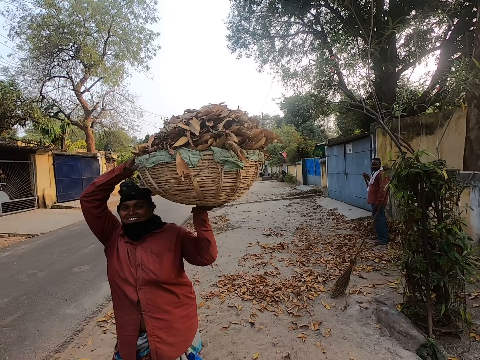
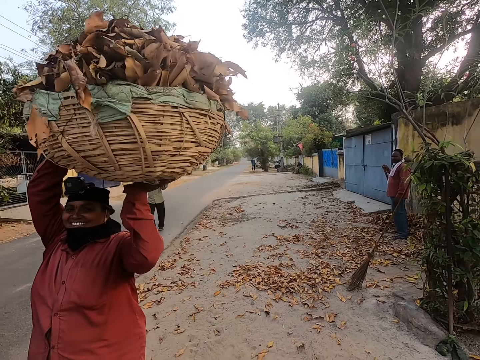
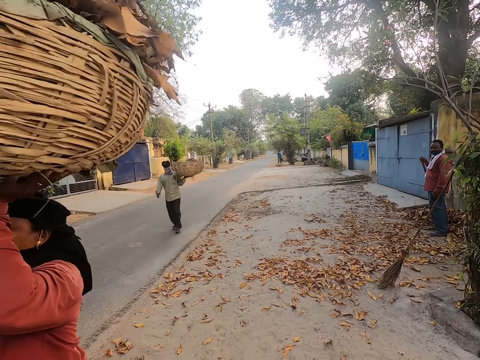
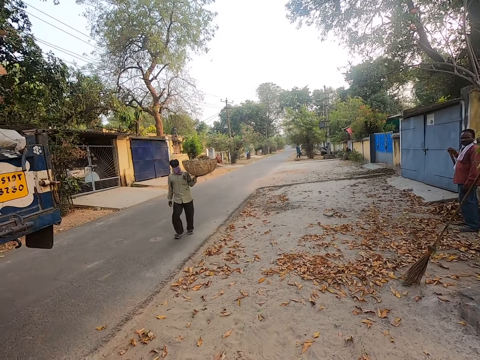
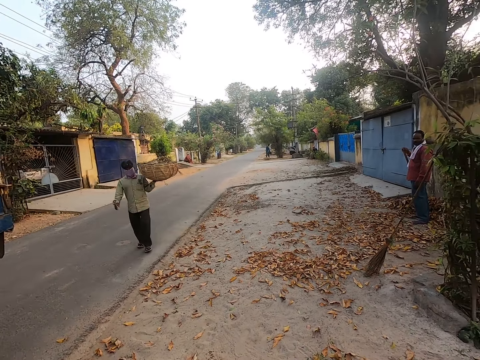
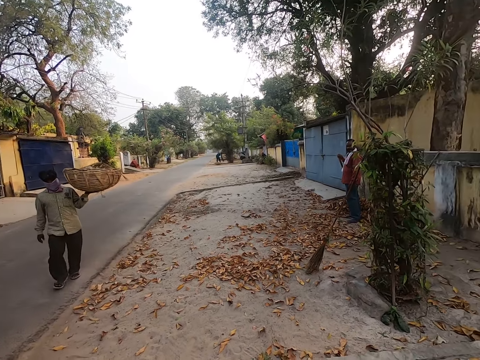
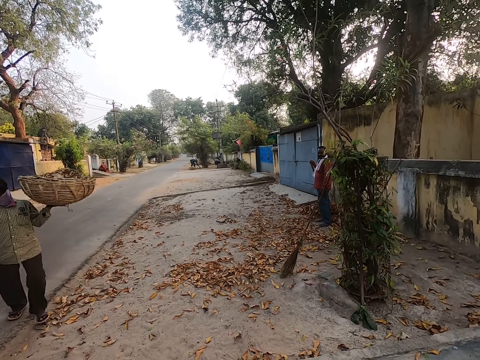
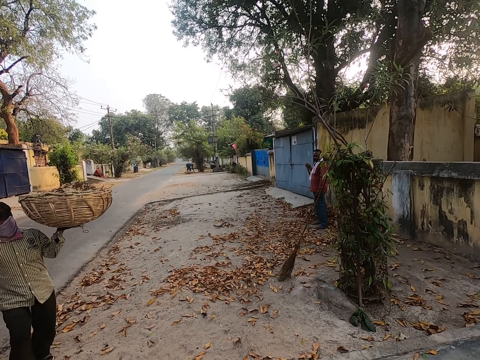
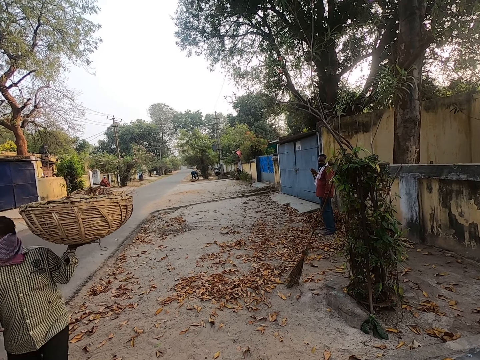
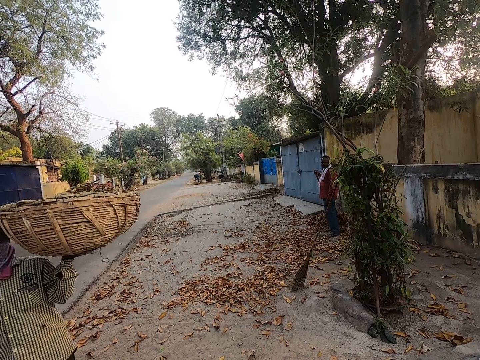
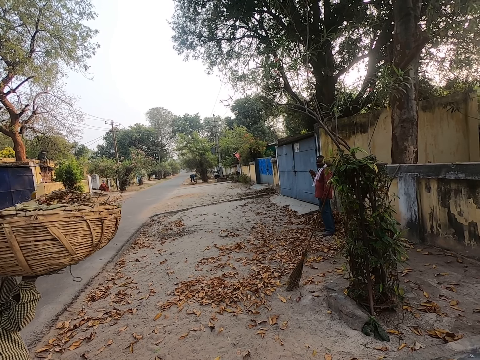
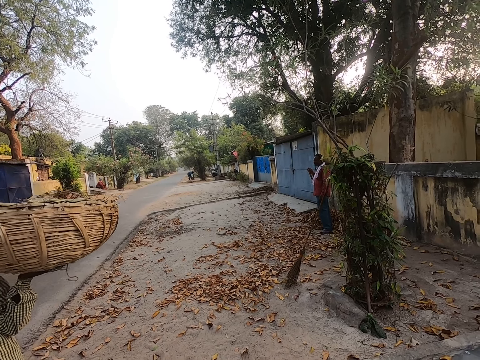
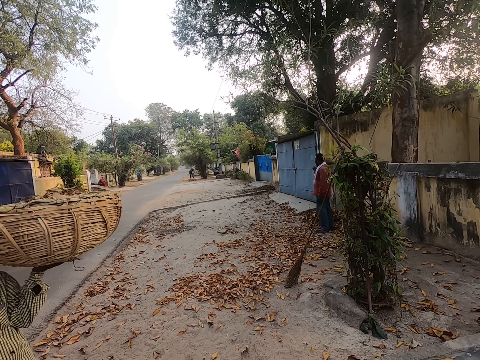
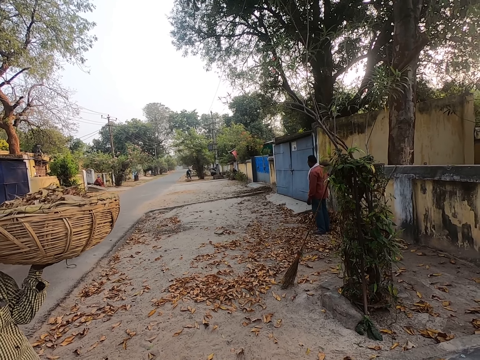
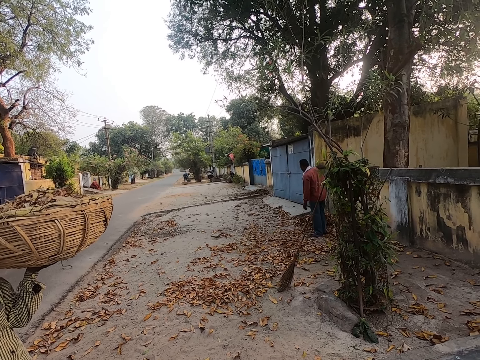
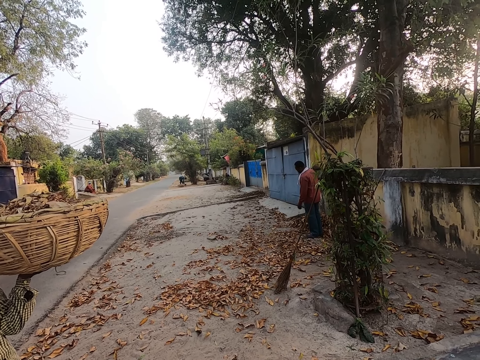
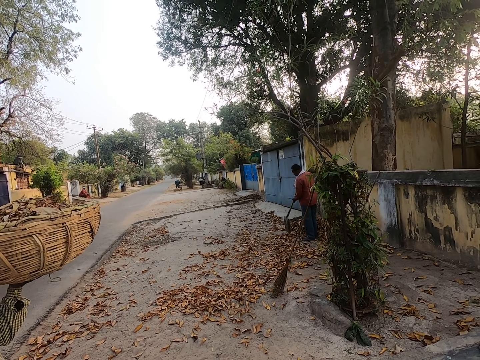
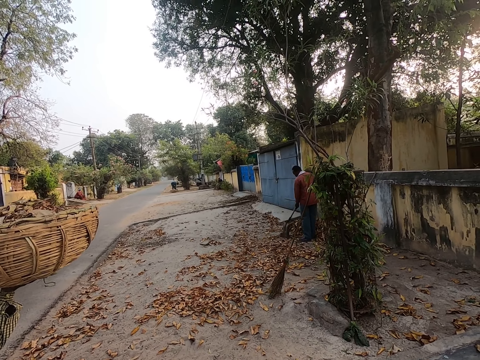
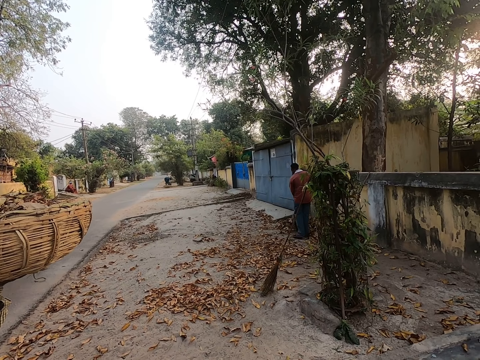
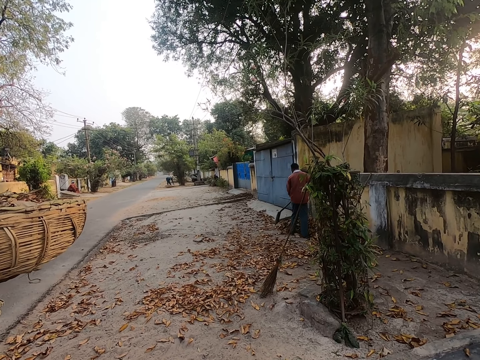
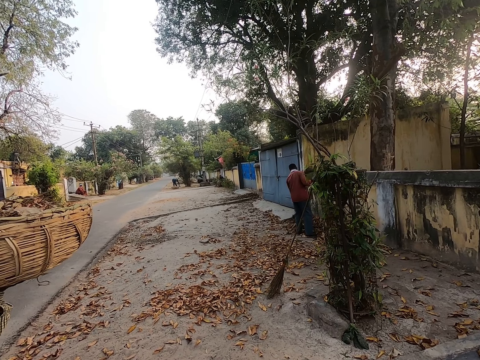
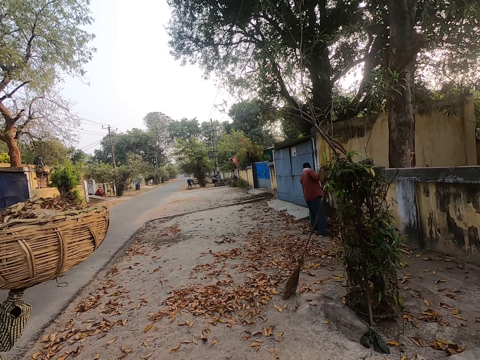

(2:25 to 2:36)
A man carries the garbage. Another man sweeps the compound.

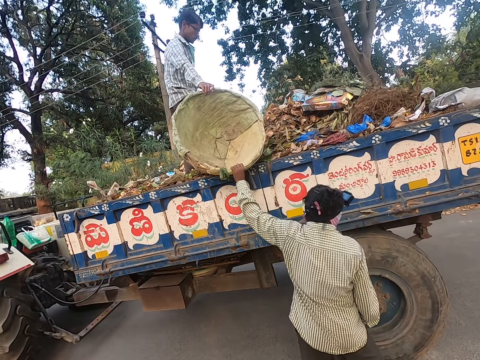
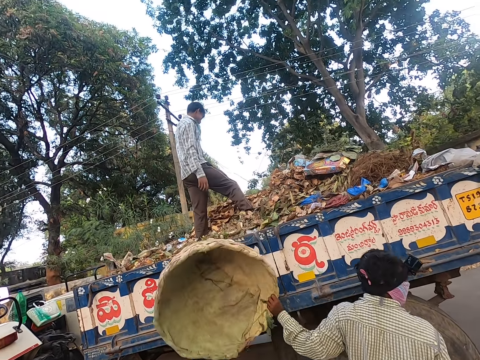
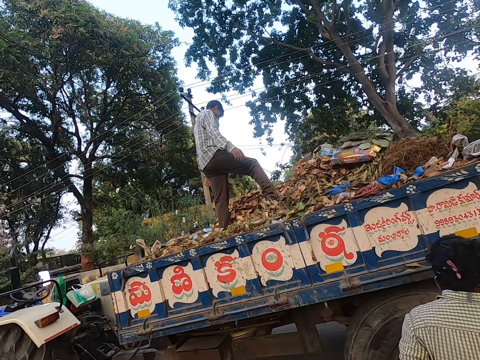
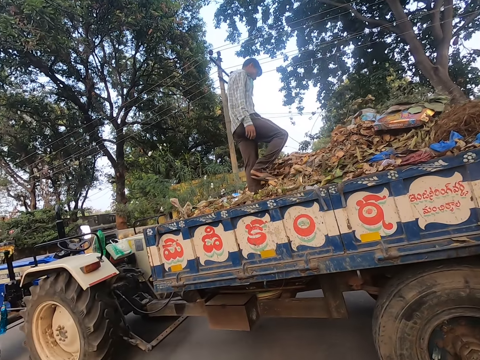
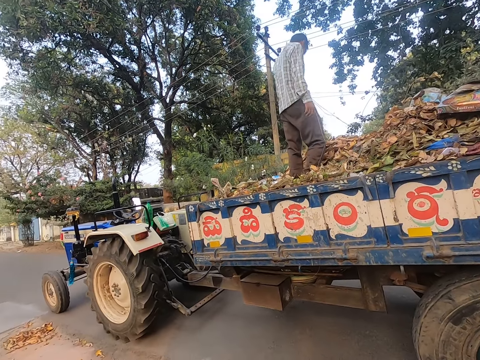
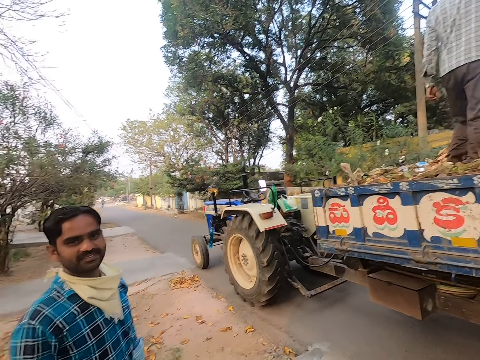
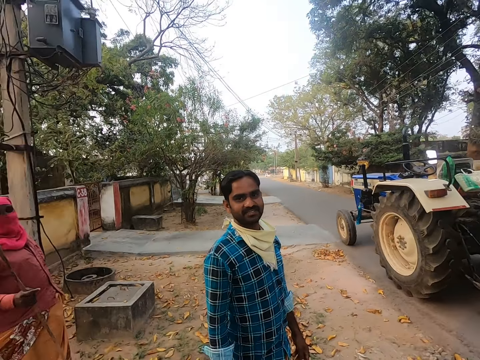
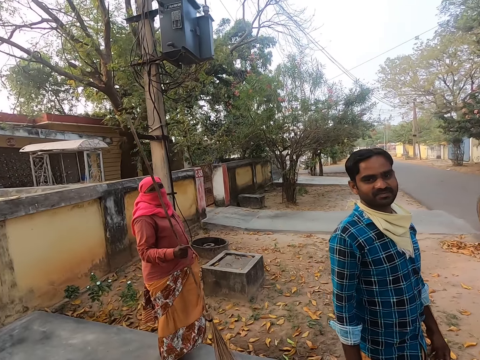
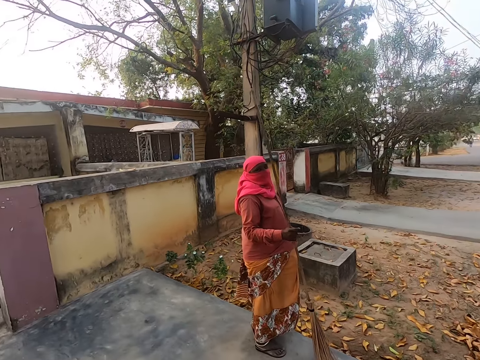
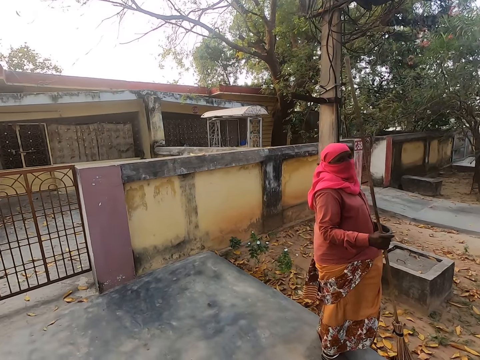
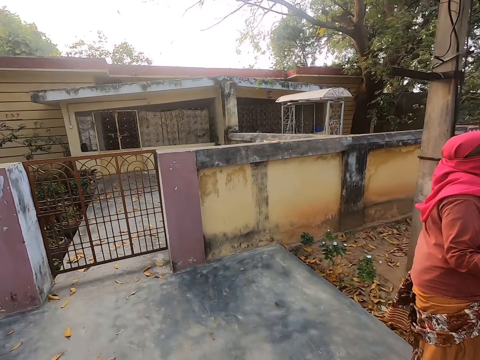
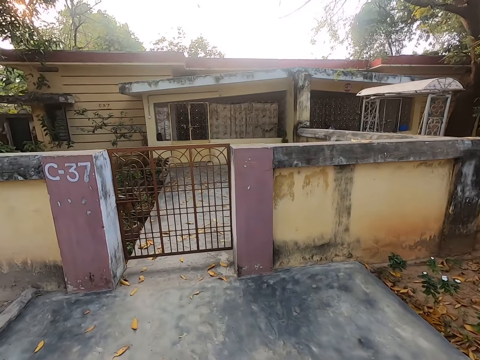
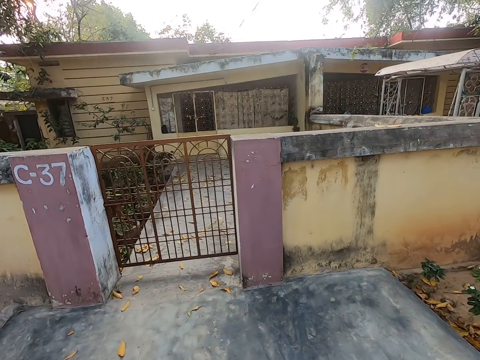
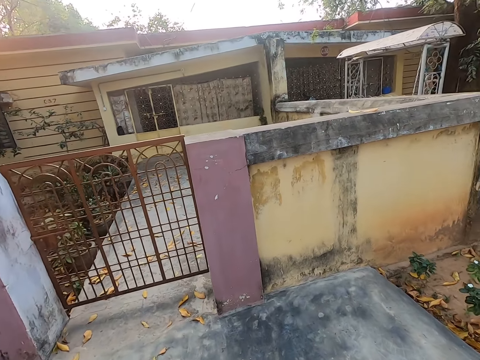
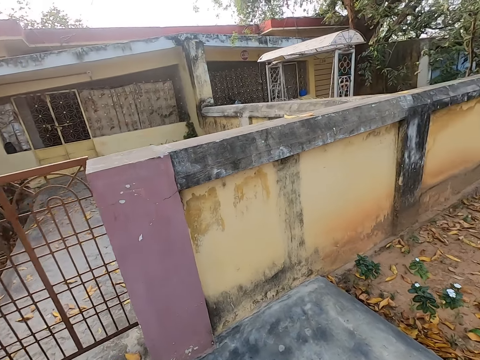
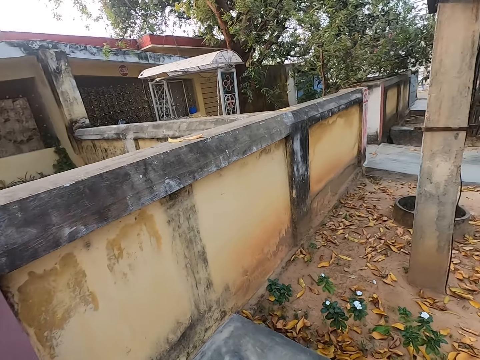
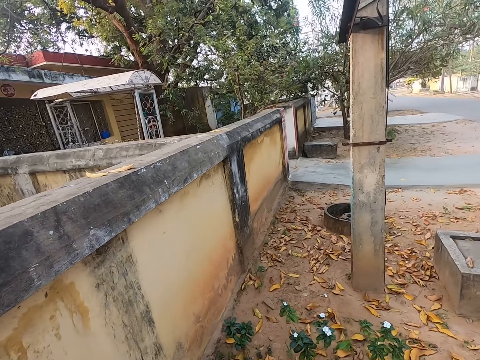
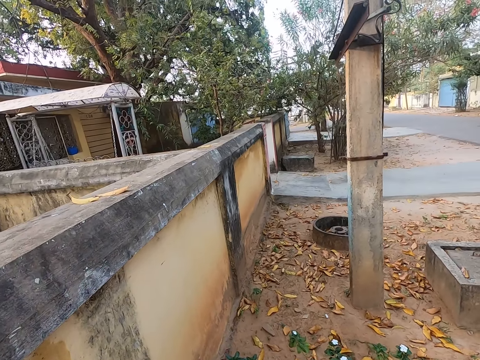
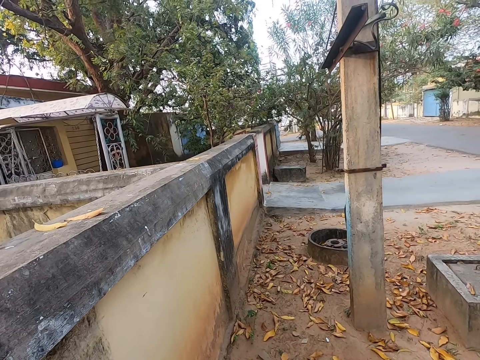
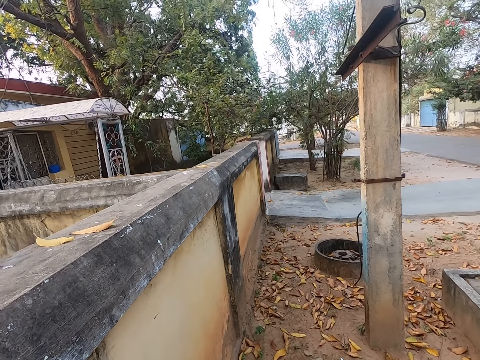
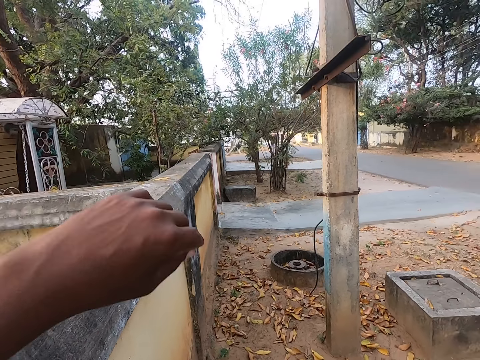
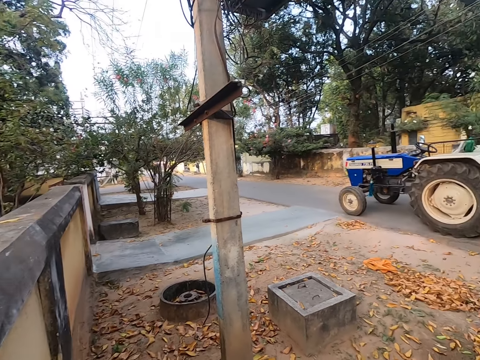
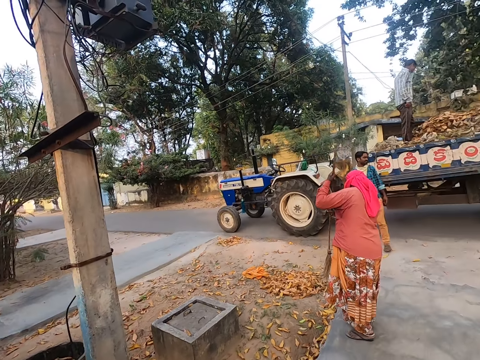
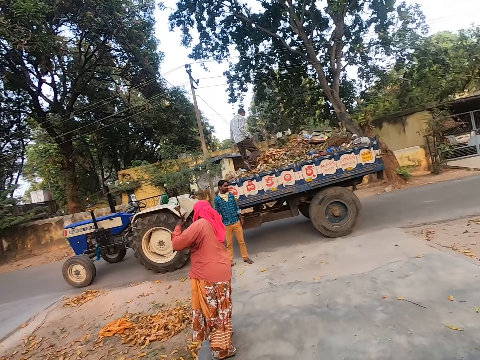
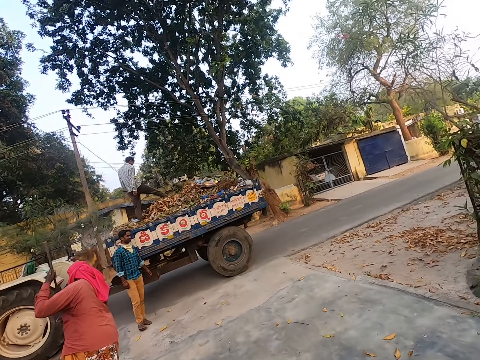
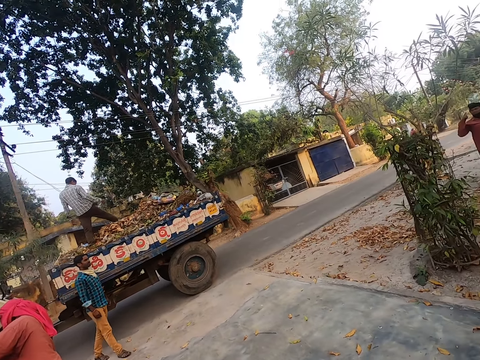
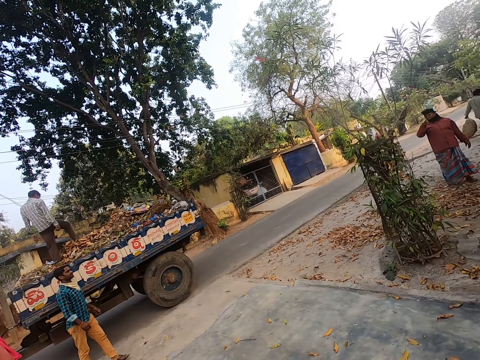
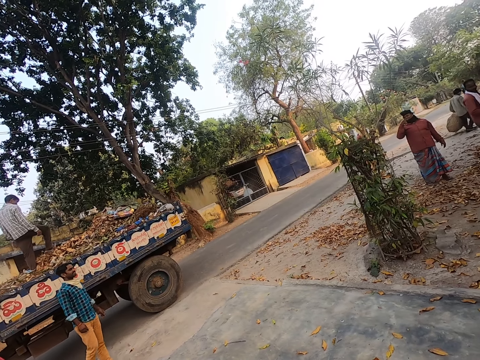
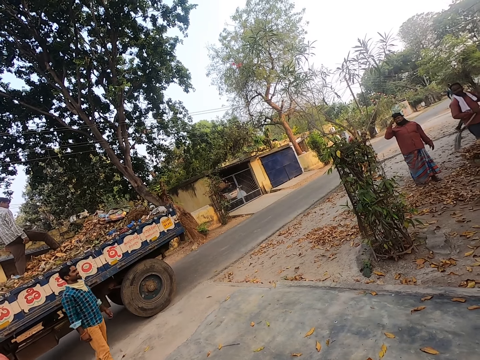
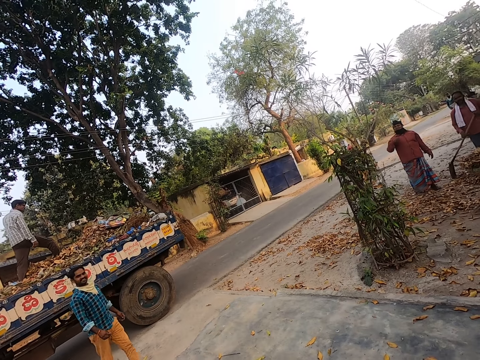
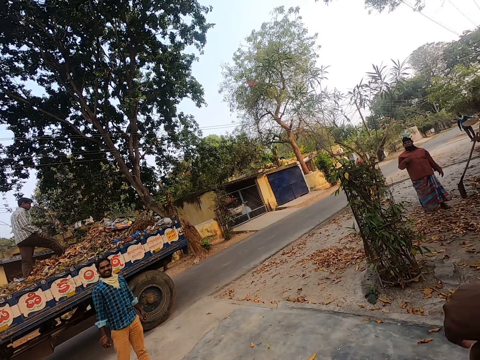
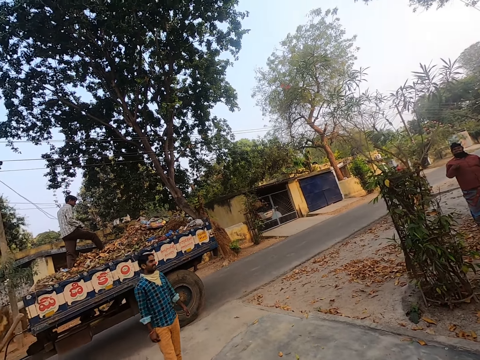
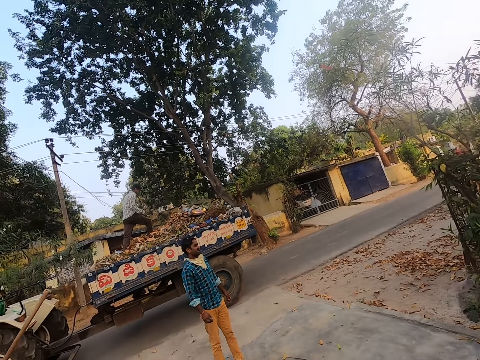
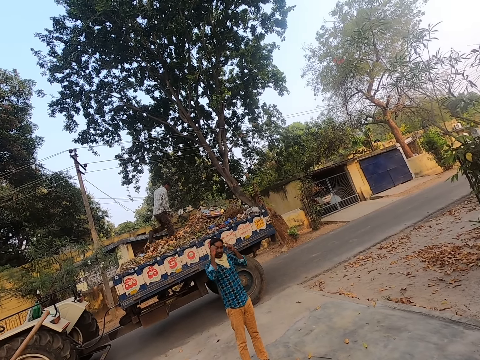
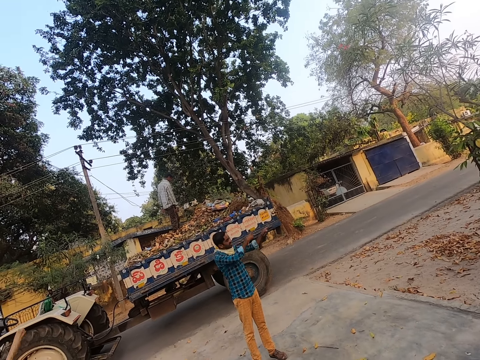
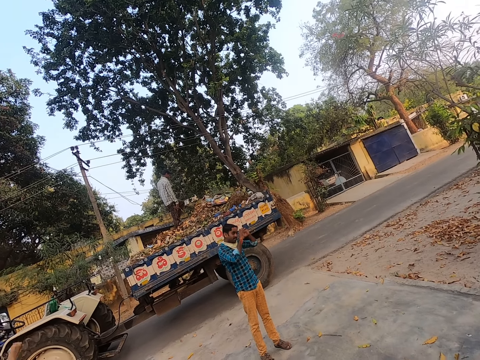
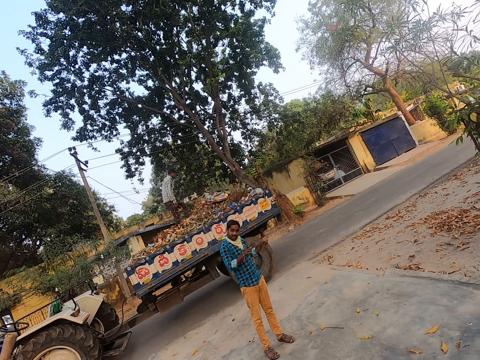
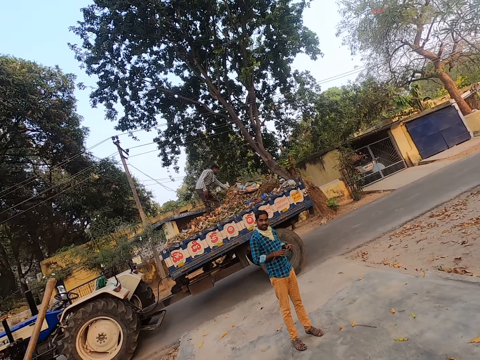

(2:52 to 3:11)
A man picks the container from another man. A man steps on the garbage in the truck. The camera wearer looks around. A man talks to another man. A different man talks to the same man. The camera wearer walks around the road. They stop. They look around the road. The man who talked second sweeps the compound. The man who talked first walks around the road. The man in the truck steps on the garbage in the truck. A man walks around the road. Another man talks to the man who talked first. A man stands on the road. The camera wearer looks around the road. The man in the truck steps on the garbage in the truck again. The man who walked around the road converses. The man who talked first talks to the same man again.
